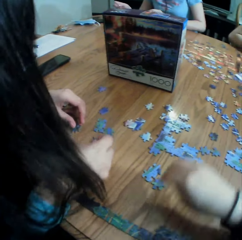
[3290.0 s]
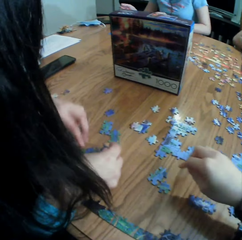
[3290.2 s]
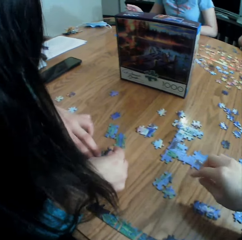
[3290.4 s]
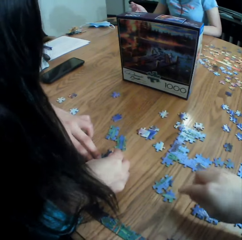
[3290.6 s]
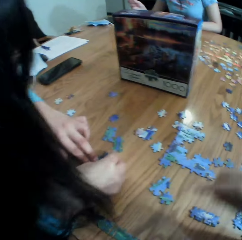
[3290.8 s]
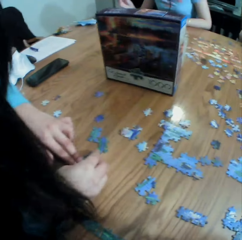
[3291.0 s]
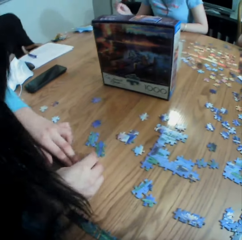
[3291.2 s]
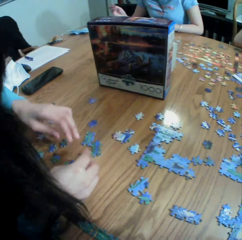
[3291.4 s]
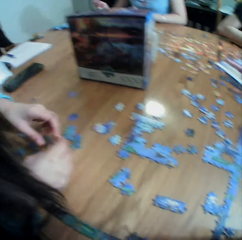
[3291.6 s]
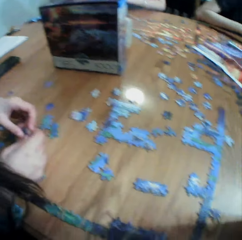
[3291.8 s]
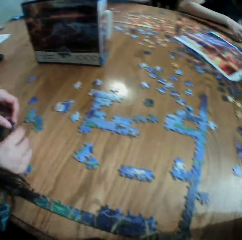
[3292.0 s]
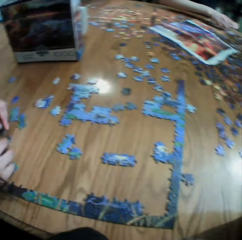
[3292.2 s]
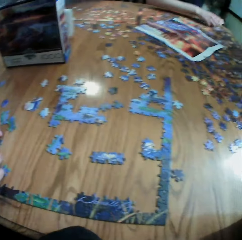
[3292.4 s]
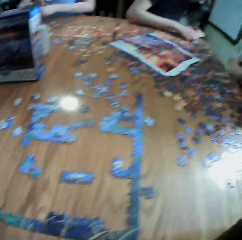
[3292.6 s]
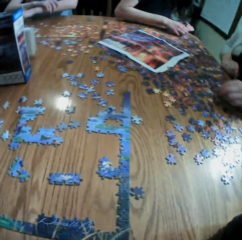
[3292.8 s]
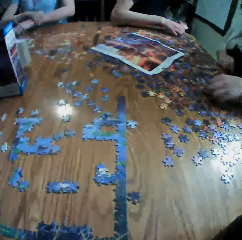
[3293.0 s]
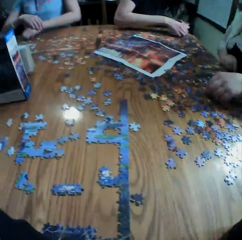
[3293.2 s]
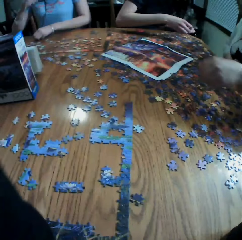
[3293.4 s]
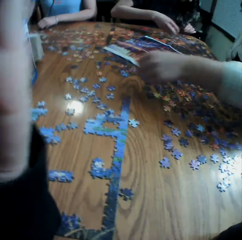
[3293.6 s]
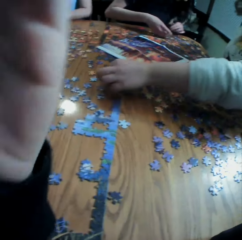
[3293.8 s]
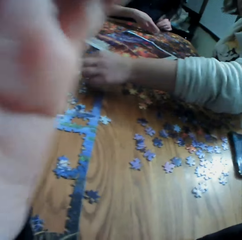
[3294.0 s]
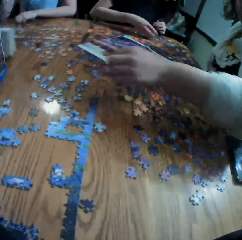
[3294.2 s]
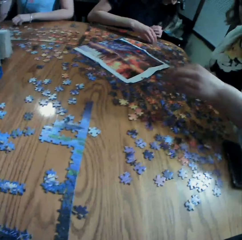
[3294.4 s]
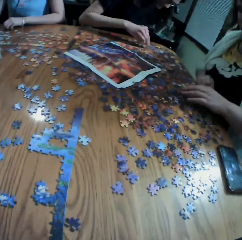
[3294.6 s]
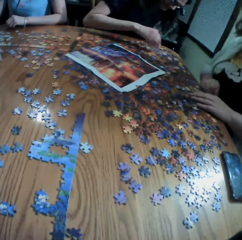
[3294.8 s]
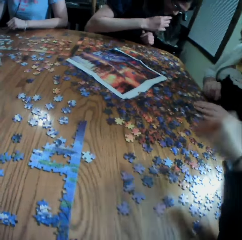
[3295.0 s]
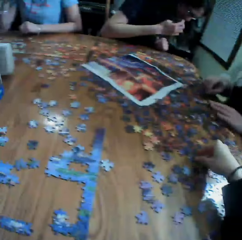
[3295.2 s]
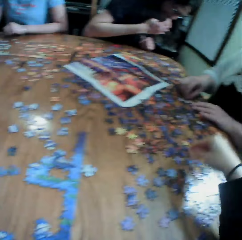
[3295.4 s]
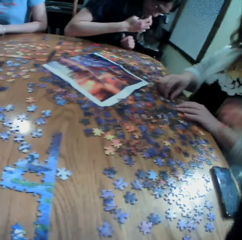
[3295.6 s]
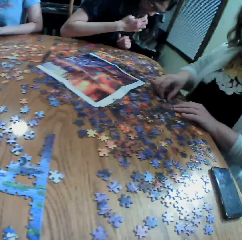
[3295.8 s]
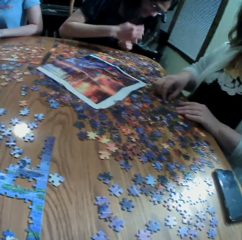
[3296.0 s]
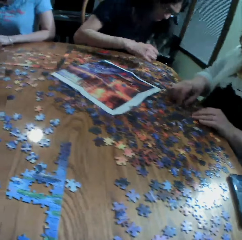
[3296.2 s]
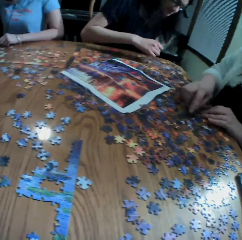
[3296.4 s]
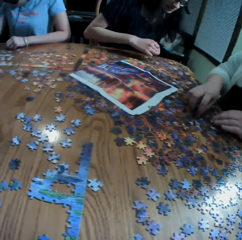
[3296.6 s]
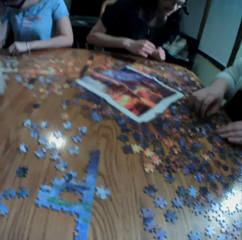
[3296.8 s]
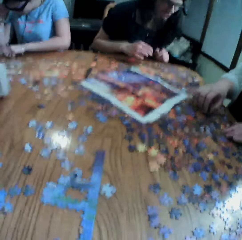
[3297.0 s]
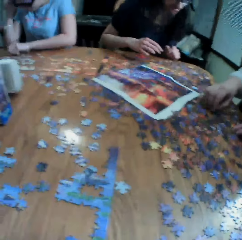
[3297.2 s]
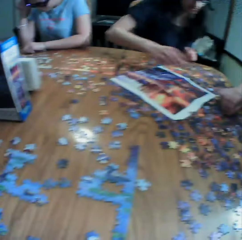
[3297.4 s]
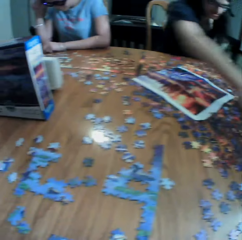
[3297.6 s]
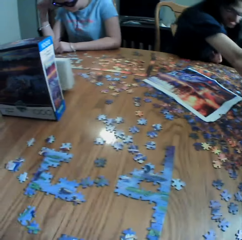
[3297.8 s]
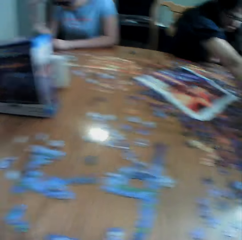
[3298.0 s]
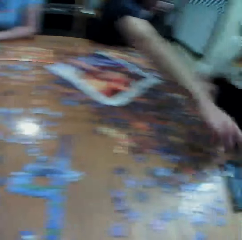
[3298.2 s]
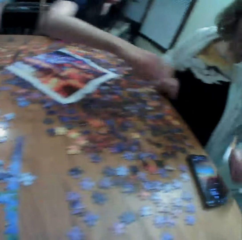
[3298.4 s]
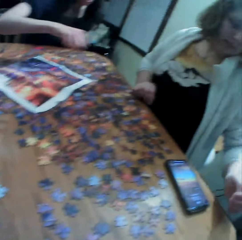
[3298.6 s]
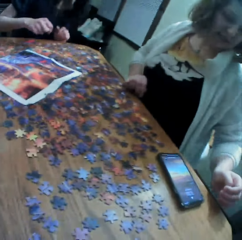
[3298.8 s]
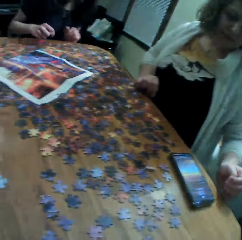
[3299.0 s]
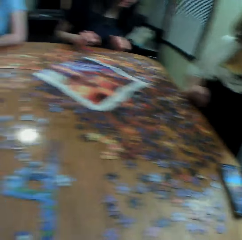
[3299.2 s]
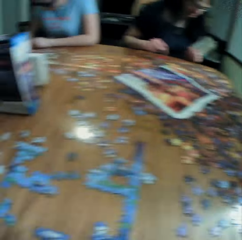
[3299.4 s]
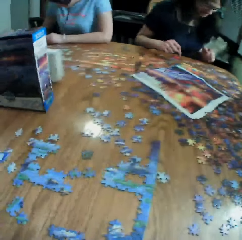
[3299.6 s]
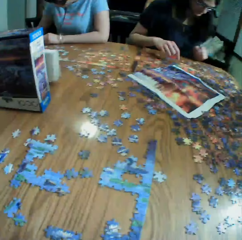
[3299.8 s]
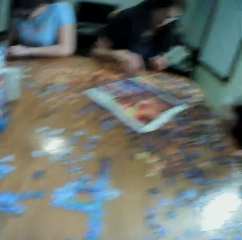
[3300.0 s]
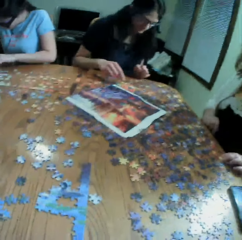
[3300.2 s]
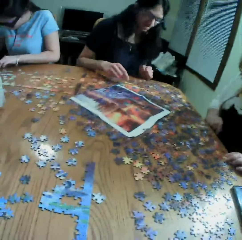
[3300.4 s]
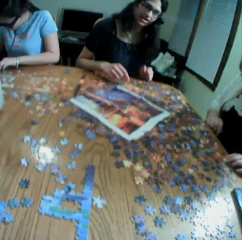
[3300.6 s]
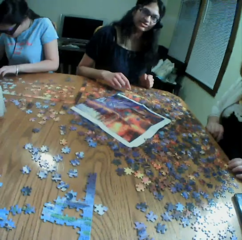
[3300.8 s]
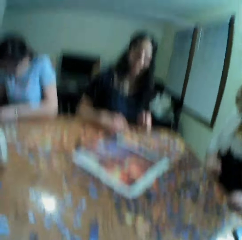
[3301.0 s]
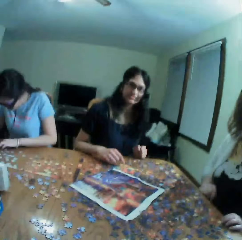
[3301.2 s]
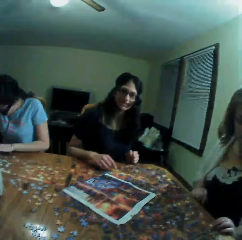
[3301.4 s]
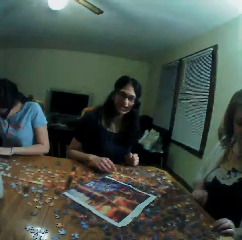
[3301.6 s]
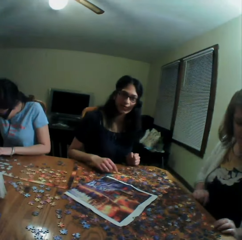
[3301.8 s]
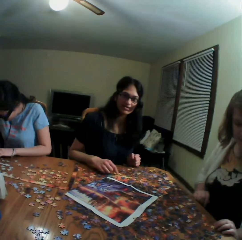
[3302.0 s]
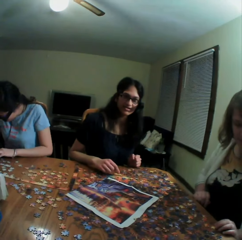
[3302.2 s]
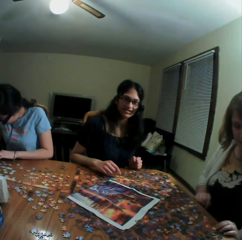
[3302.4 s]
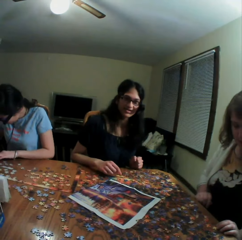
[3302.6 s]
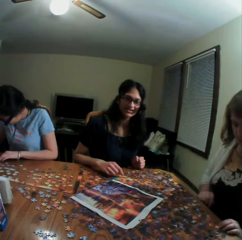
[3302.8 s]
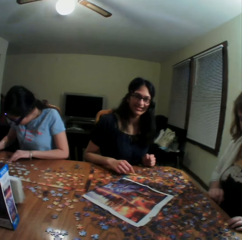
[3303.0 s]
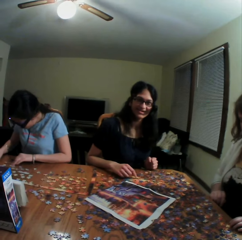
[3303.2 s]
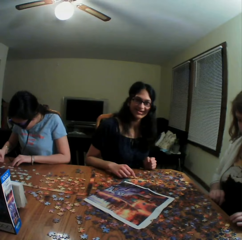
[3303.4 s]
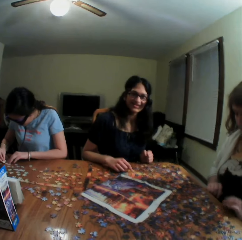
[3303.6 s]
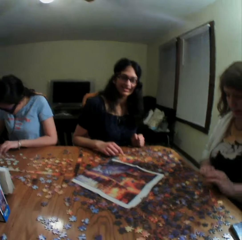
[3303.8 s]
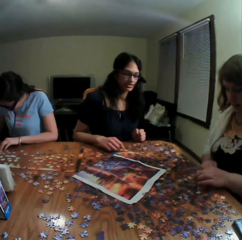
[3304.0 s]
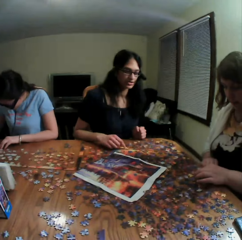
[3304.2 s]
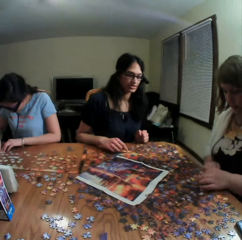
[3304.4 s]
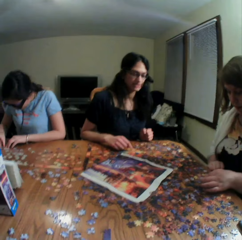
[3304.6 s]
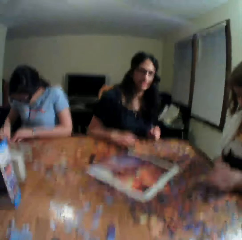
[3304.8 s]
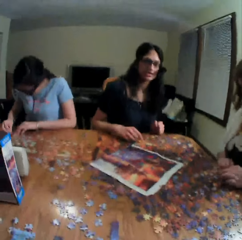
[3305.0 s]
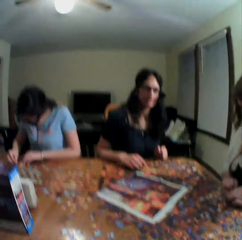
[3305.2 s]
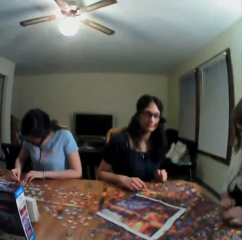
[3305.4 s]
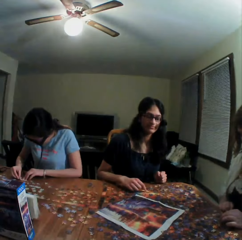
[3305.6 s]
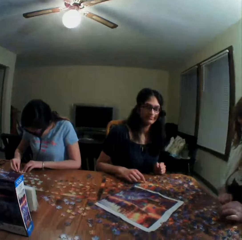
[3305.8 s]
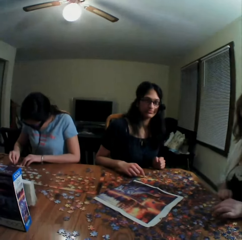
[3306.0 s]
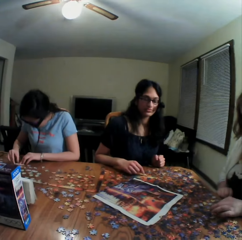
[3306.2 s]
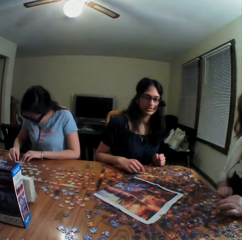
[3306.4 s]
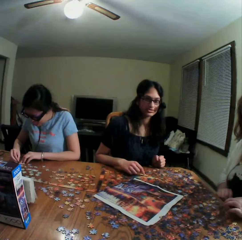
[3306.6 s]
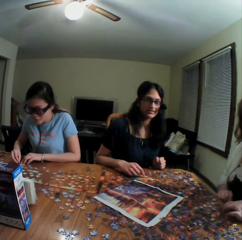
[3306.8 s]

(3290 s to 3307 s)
The camera wearer looks around a table. A person picks up the paper puzzle, drops the paper puzzle and arranges the paper puzzle. Another person touches a phone. The first person stares at the phone. The camera wearer looks around the table.

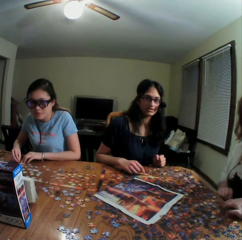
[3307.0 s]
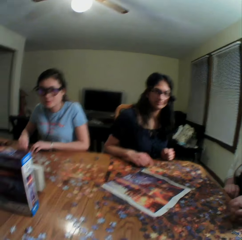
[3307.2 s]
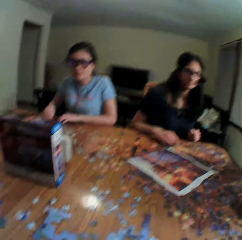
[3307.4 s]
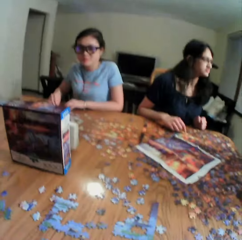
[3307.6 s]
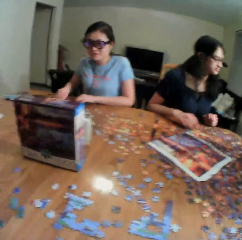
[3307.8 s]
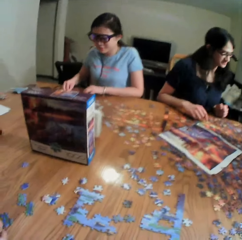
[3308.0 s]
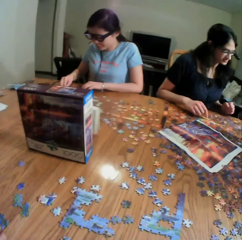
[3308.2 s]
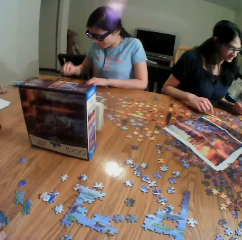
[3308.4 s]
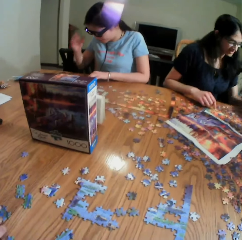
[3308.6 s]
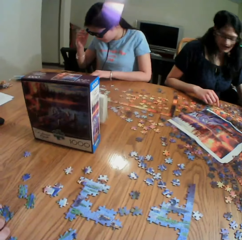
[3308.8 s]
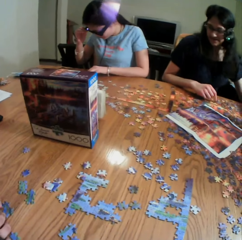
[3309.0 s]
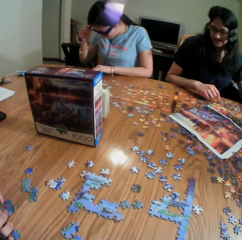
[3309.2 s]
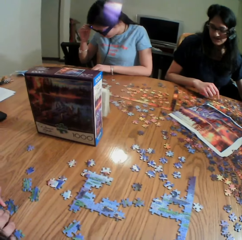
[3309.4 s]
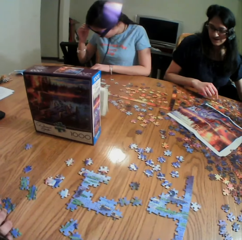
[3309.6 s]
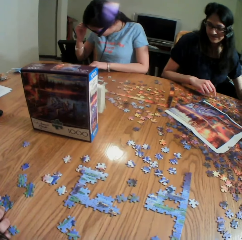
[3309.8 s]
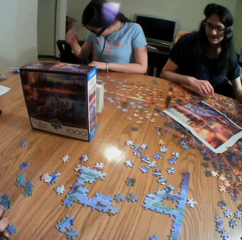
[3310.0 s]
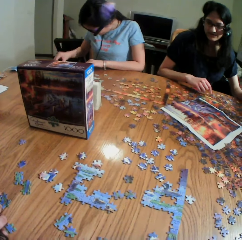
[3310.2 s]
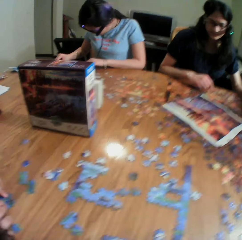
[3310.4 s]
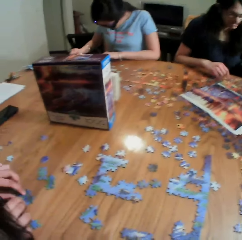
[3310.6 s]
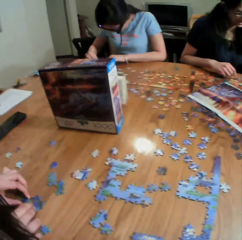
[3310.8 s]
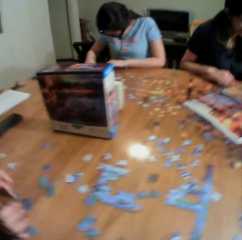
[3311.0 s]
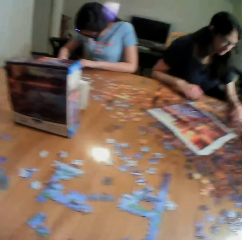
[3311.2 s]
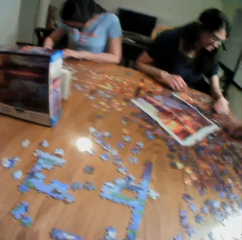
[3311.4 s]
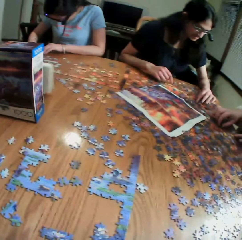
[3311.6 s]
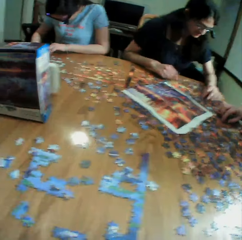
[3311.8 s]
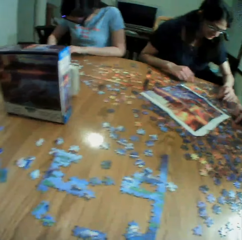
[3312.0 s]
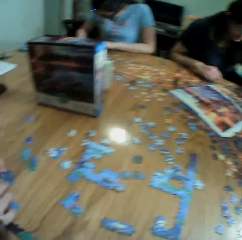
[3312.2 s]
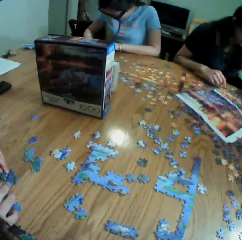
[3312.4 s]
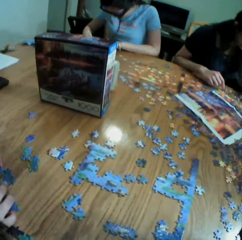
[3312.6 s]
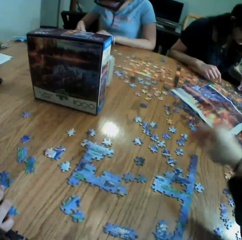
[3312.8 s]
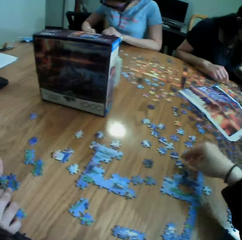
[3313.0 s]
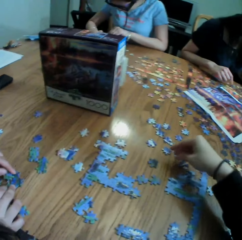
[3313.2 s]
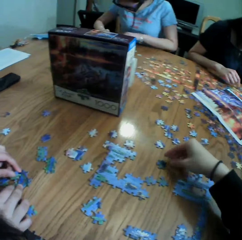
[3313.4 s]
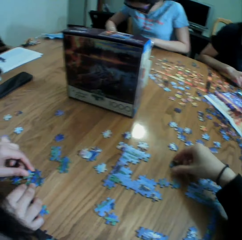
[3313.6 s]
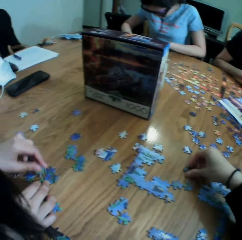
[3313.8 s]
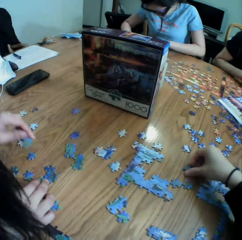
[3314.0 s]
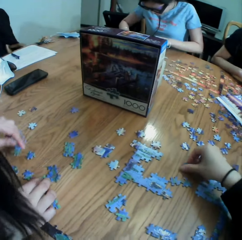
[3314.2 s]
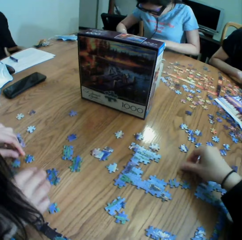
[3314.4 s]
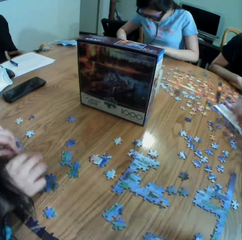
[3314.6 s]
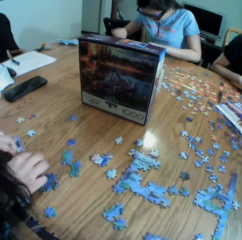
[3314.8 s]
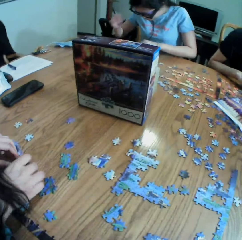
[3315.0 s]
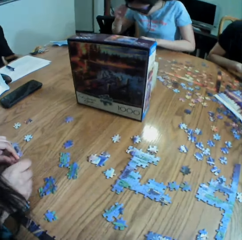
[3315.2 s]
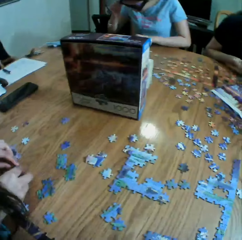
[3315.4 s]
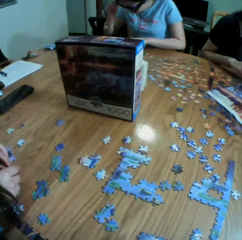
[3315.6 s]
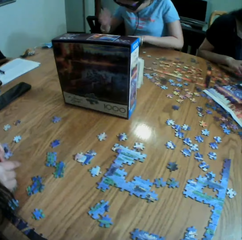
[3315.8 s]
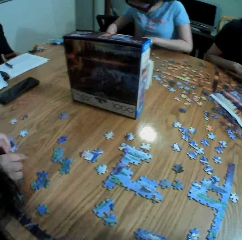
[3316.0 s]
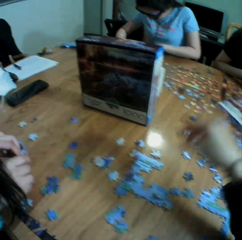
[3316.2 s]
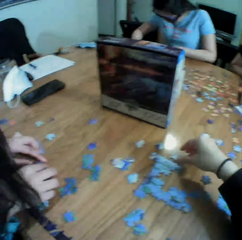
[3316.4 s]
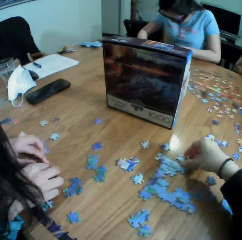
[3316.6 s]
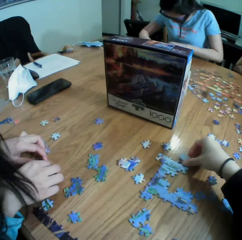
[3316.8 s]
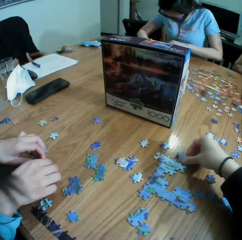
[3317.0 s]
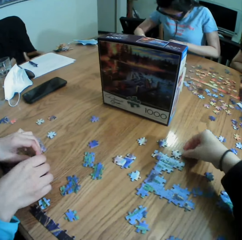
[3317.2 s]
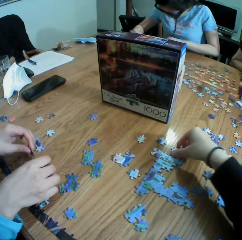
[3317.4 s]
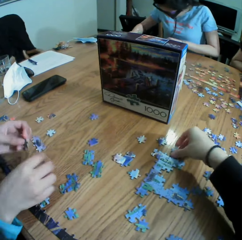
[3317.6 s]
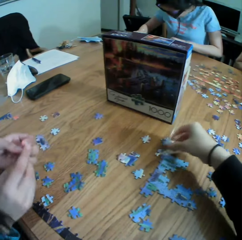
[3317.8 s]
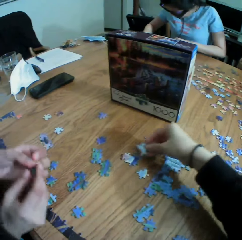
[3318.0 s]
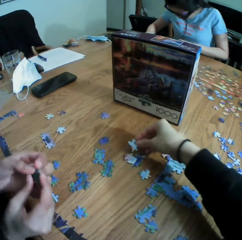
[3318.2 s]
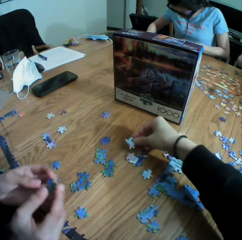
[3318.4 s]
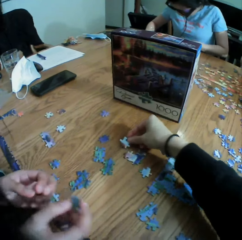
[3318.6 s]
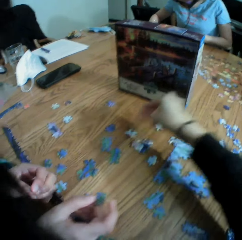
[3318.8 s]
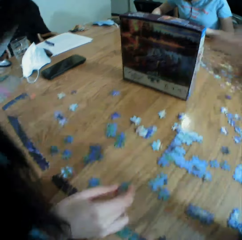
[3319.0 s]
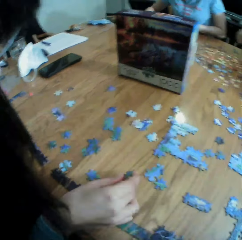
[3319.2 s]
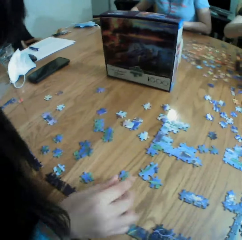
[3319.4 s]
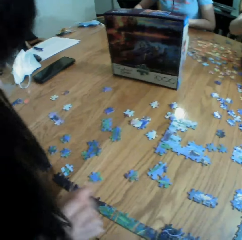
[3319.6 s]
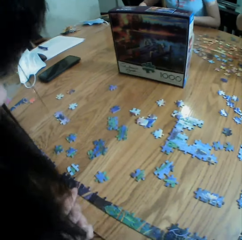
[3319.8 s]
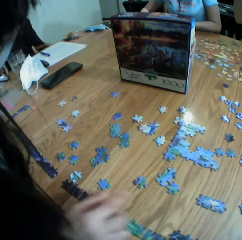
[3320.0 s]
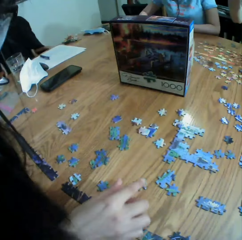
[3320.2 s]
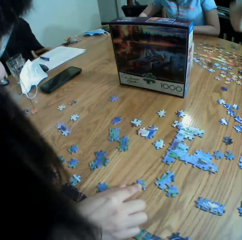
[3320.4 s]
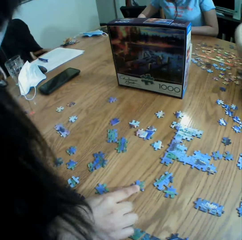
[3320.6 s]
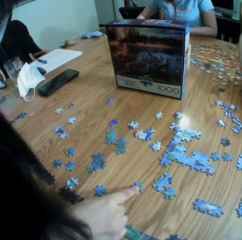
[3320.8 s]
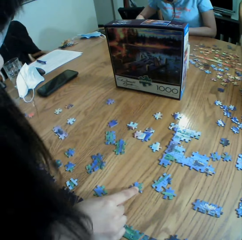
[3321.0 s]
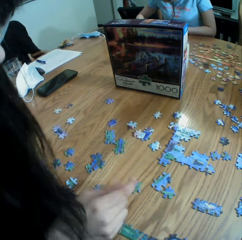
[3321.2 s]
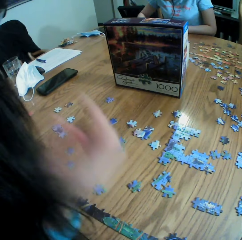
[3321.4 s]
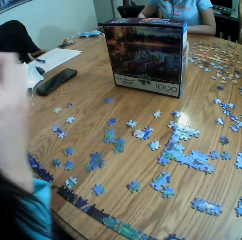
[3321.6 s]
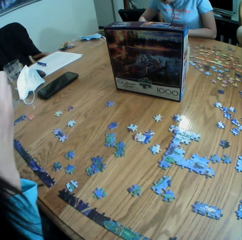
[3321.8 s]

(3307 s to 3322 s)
The camera wearer touches the paper puzzle. They play the jigsaw puzzle game. A lady plays the jigsaw puzzle game. The lady arranges the paper puzzle. The camera wearer picks up the paper puzzle. They drop the paper puzzle. The lady drops the paper puzzle. The camera wearer looks around a table.
